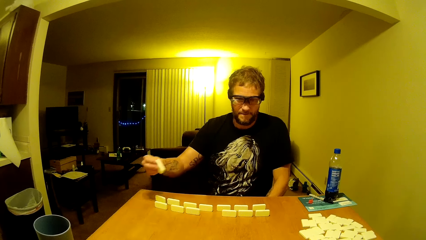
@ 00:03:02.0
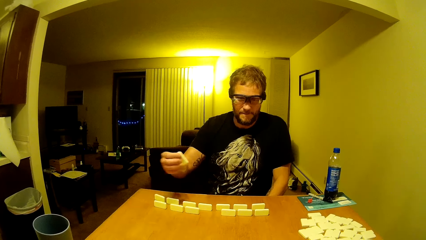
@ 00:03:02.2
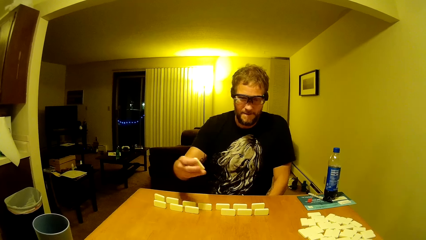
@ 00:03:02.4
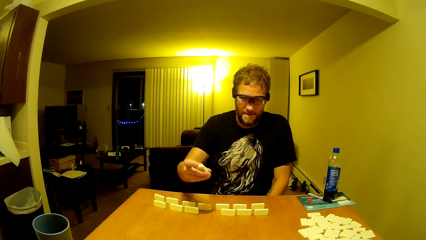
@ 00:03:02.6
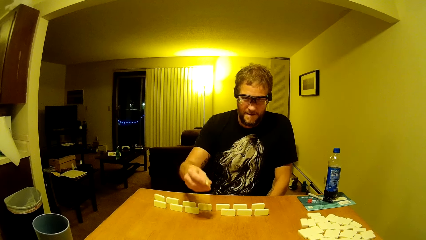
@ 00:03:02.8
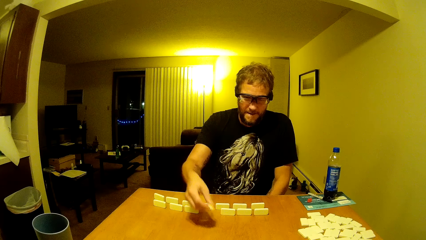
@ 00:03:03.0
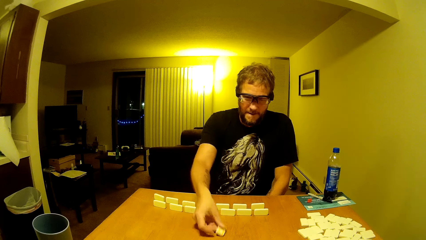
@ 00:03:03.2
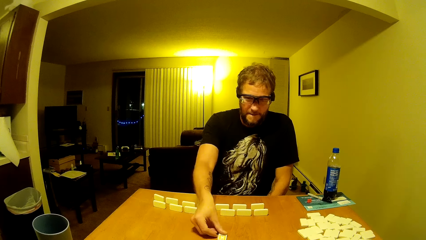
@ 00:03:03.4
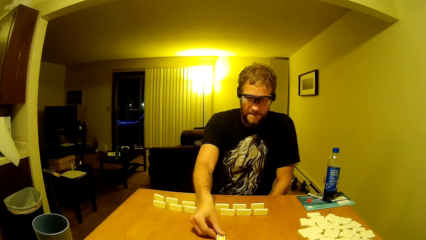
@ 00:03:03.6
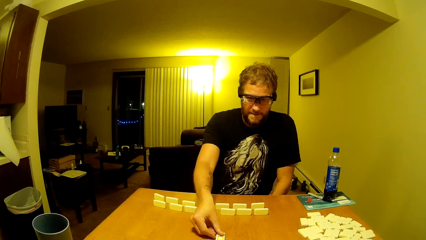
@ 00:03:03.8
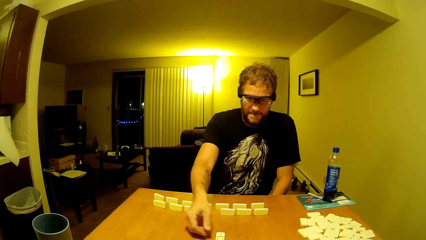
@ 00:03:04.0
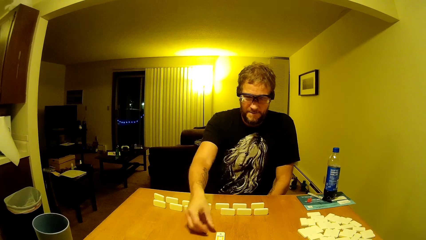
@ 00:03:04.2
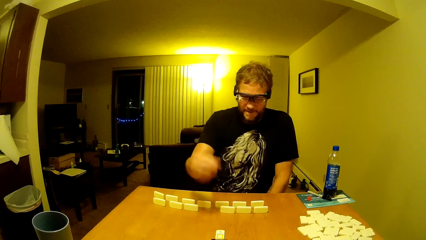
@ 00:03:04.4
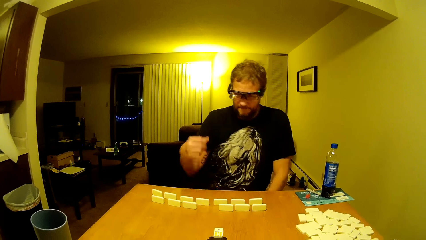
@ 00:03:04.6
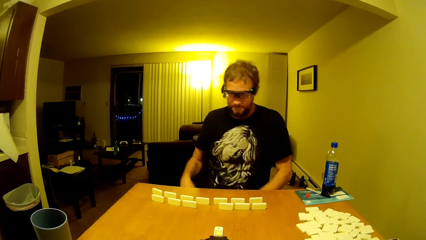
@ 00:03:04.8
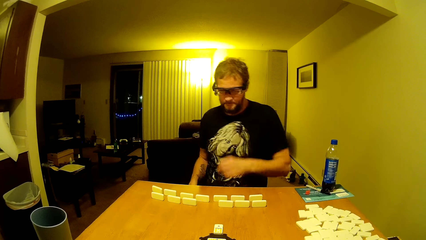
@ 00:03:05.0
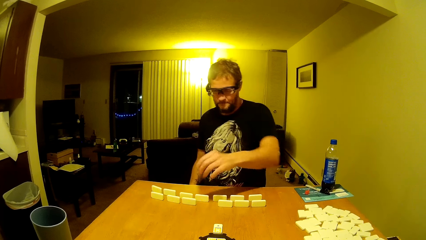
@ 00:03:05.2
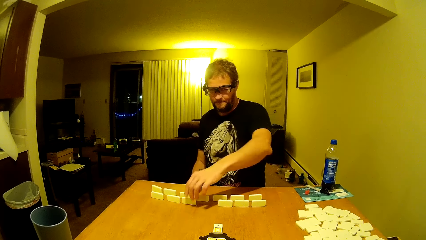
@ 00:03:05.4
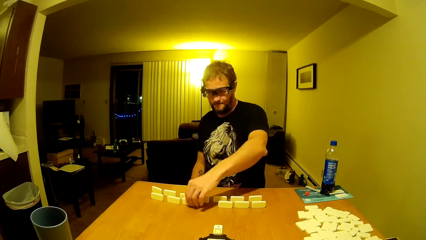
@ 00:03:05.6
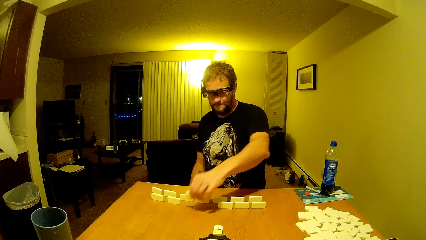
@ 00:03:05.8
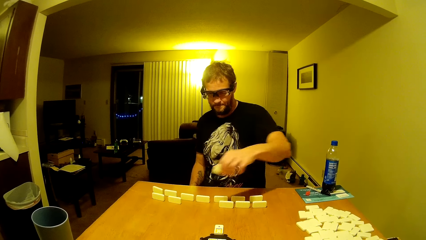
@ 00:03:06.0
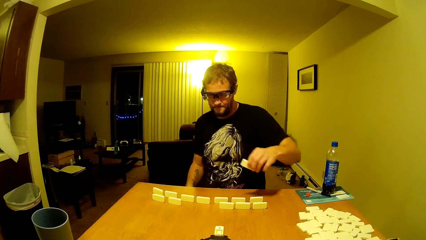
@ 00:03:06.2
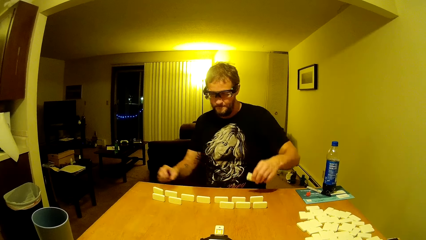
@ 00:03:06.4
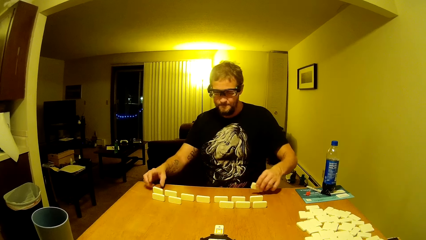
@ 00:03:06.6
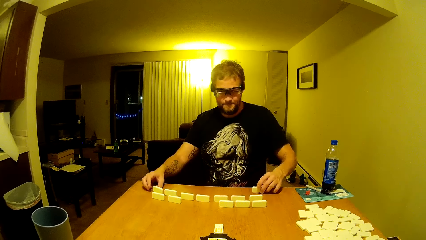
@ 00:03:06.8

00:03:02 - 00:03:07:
A man touches the dominoes with his right hand and picks up a domino. The man and the camera wearer play dominoes on the table. The man places the domino on the dominoes game table and picks up a domino.

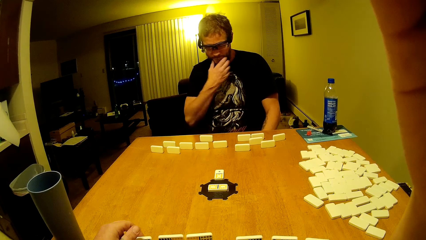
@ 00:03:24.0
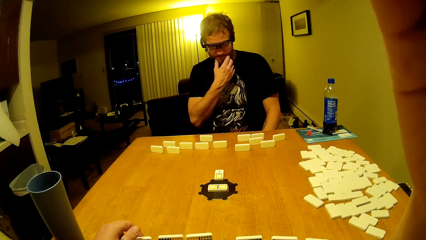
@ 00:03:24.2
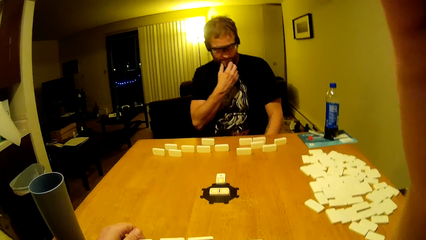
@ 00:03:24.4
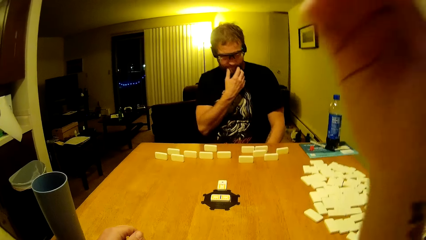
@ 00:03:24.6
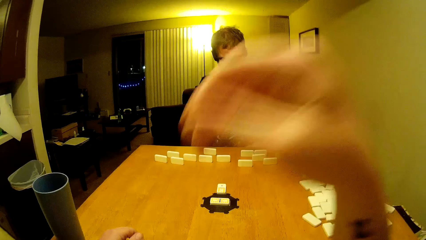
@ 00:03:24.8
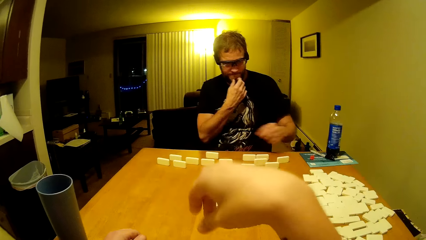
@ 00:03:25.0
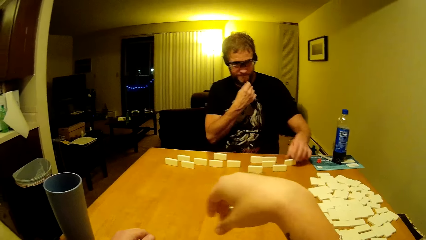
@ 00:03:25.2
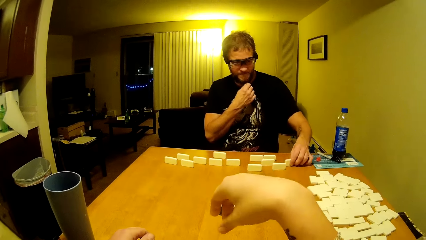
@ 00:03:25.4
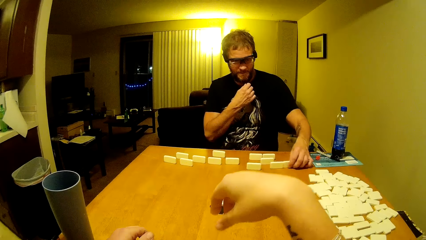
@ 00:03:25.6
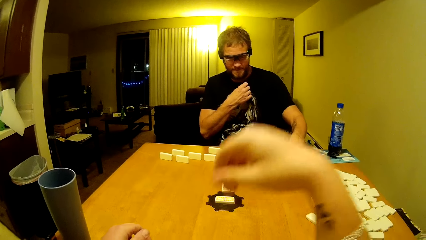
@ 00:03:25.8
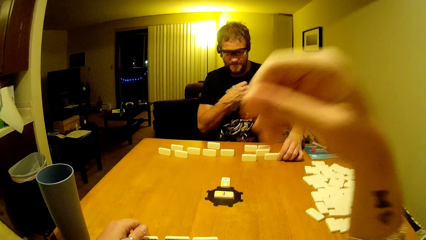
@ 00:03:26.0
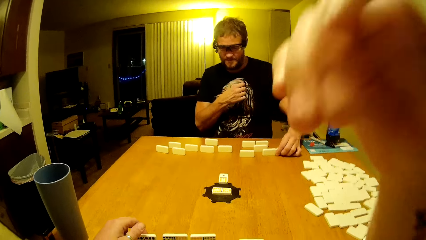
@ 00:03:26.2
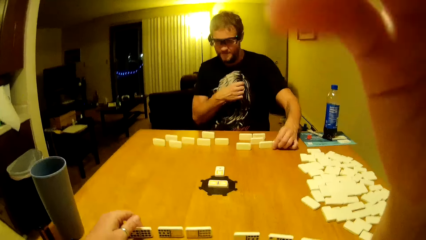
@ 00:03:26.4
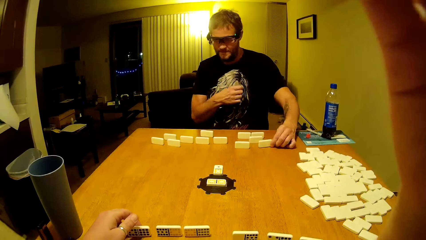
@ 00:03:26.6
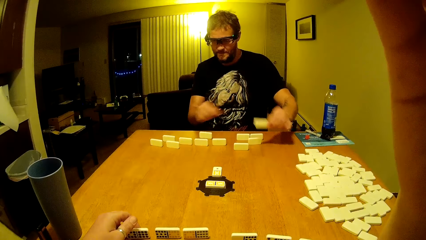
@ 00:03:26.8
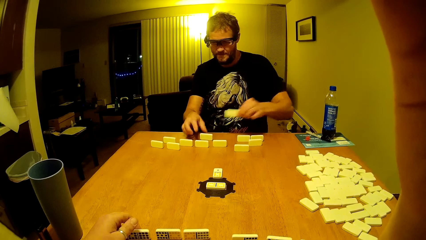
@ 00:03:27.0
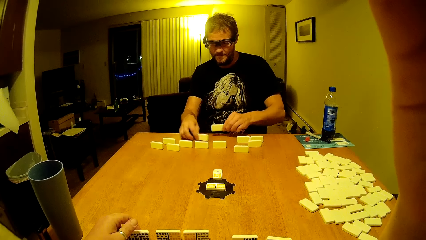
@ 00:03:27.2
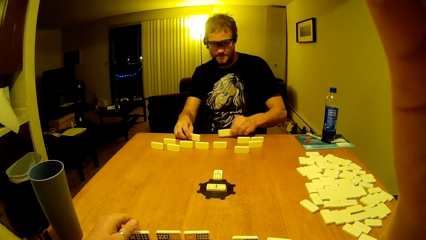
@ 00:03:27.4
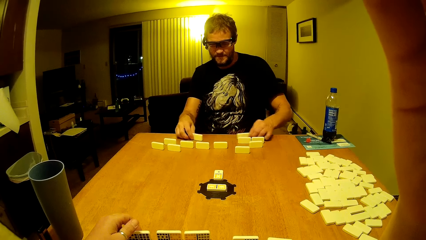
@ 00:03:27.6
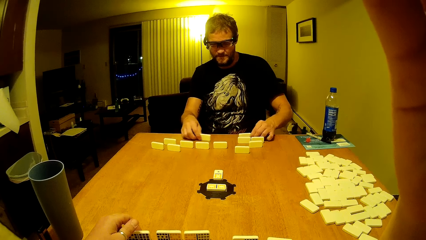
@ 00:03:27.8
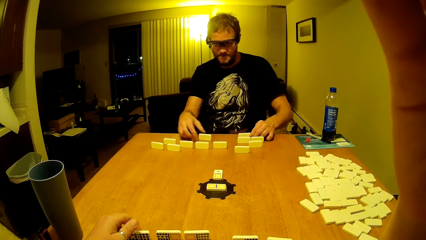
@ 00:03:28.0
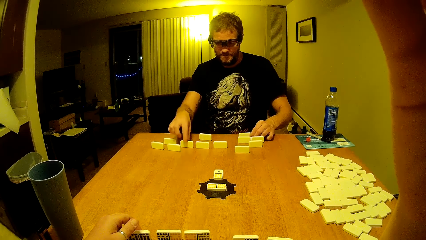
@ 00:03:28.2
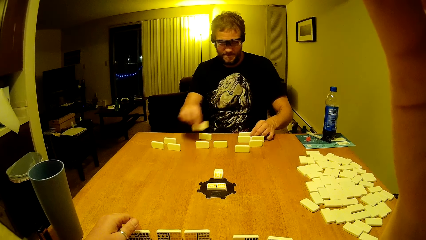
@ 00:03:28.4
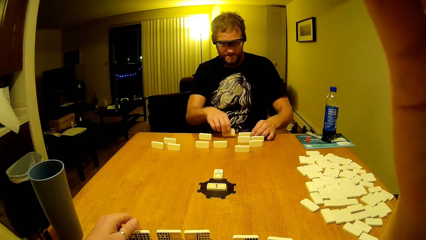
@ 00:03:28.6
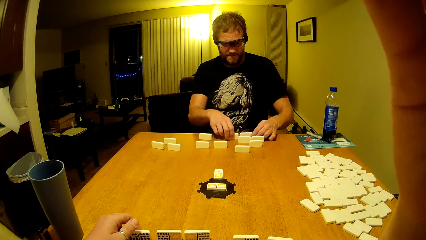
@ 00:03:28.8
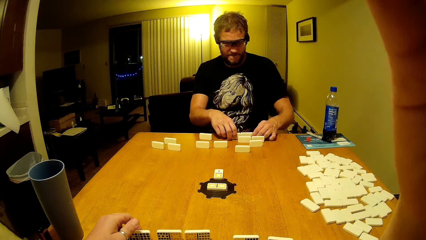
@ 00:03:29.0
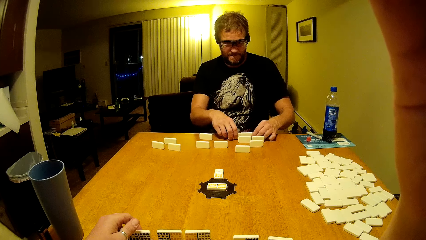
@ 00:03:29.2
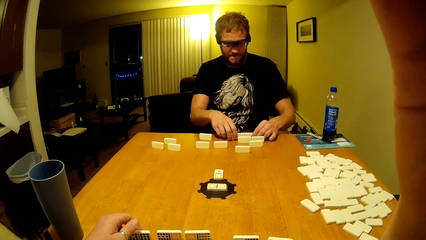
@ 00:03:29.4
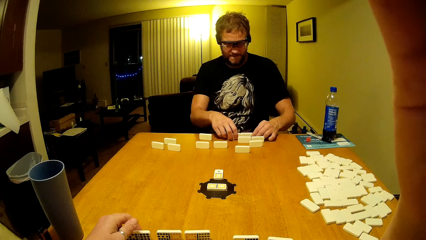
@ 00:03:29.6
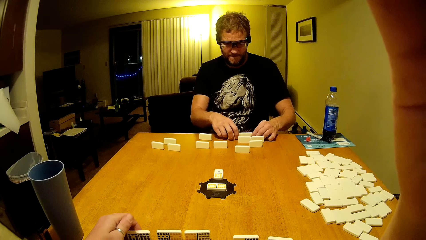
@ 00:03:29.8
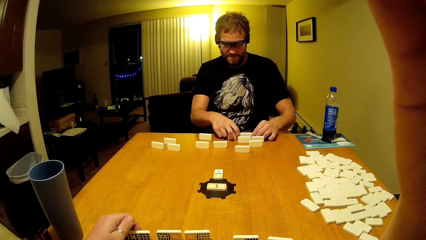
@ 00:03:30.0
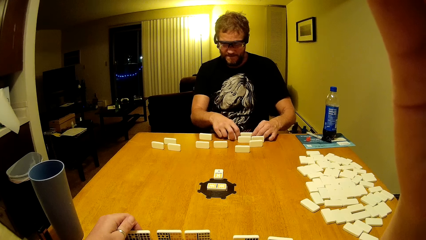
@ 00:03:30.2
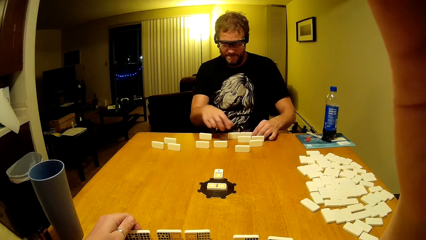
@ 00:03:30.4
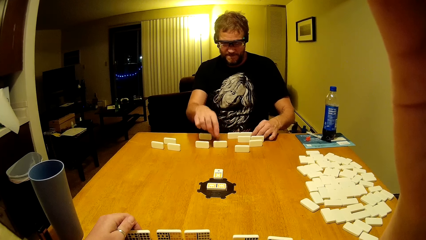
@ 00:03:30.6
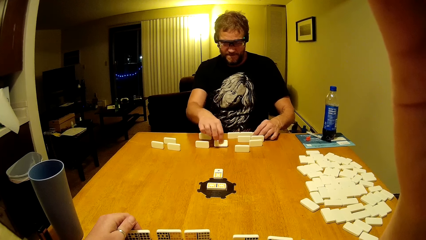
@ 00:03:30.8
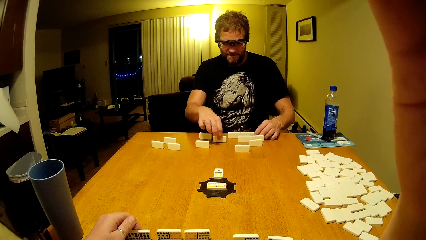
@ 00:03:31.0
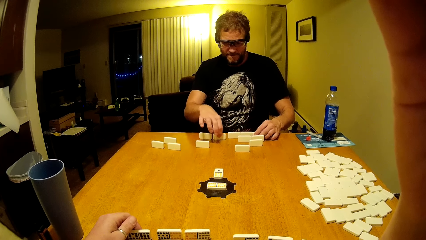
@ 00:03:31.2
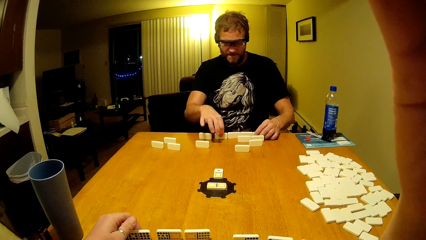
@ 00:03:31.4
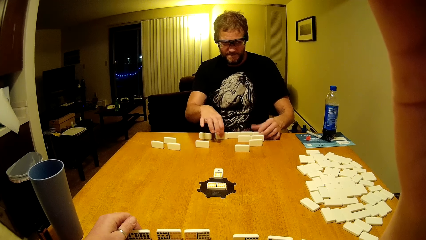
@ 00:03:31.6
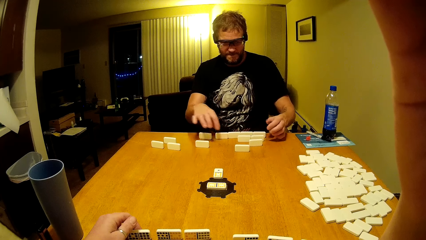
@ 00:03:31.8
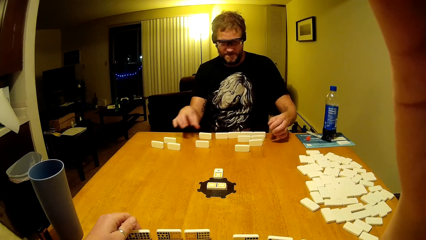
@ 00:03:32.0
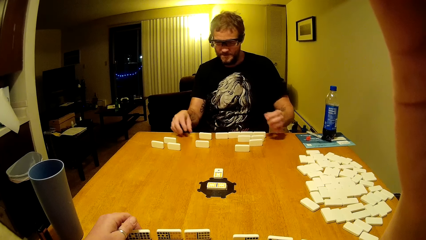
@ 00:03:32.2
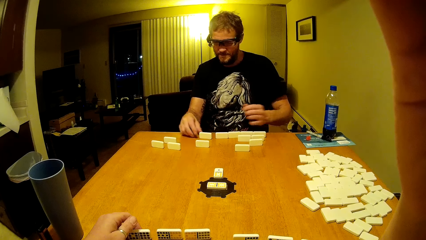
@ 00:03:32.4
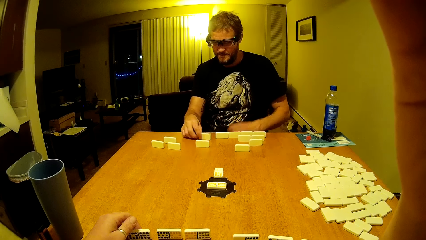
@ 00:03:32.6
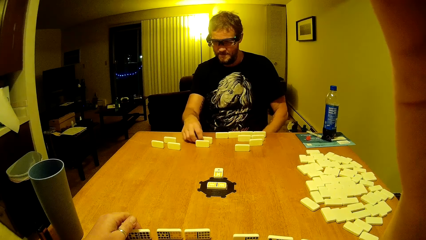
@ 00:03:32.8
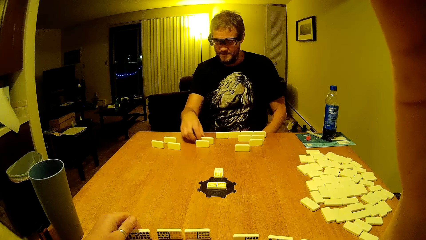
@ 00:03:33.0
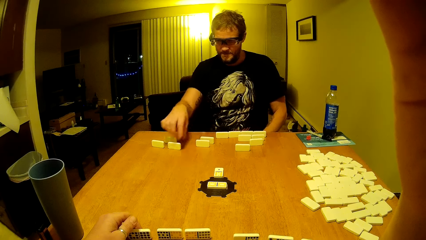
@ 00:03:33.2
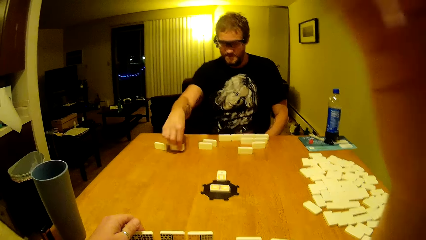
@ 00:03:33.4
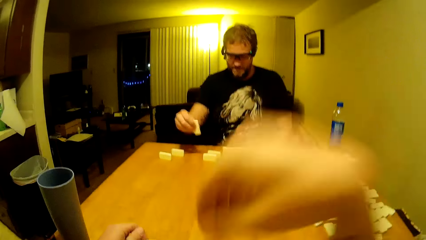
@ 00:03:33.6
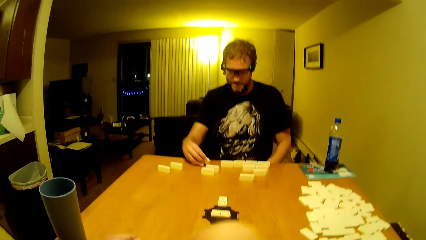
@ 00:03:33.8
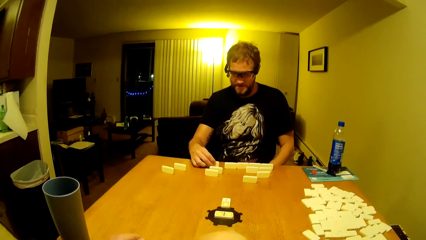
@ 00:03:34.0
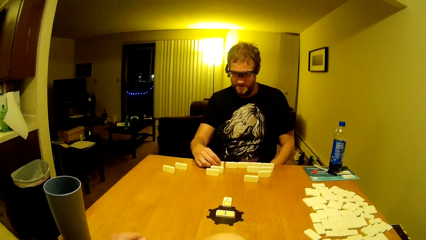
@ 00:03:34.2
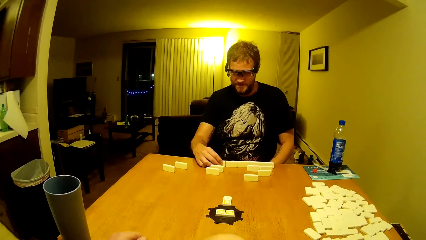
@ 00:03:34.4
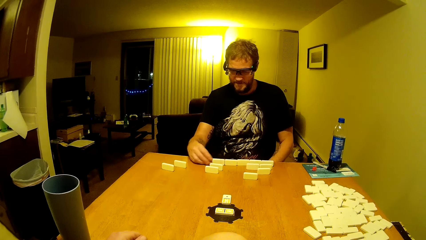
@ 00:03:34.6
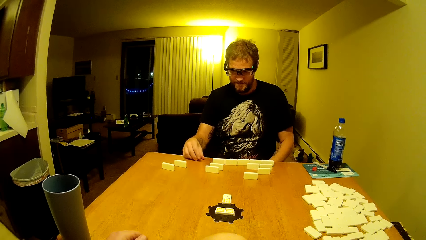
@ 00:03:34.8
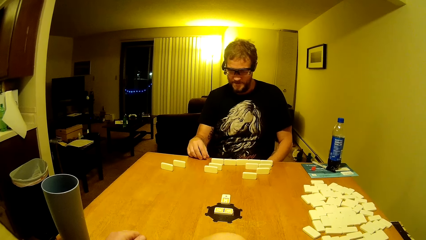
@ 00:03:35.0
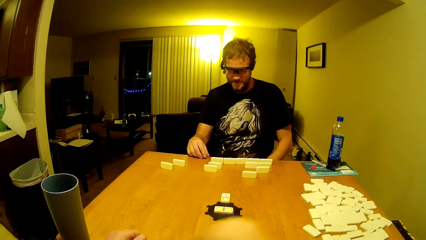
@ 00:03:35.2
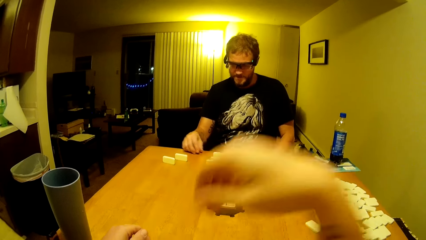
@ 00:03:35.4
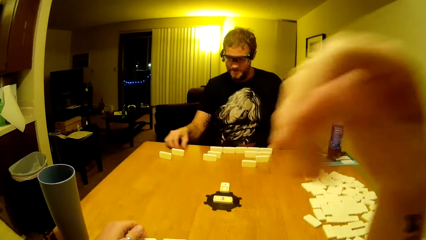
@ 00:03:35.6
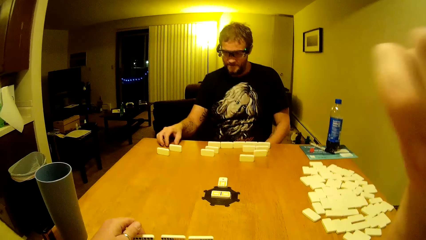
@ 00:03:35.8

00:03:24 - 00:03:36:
A man touches his face and the beard. The camera wearer moves his hand. He moves a domino. The man moves the dominoes on the dominoes game table and organizes the dominoes on the table.
